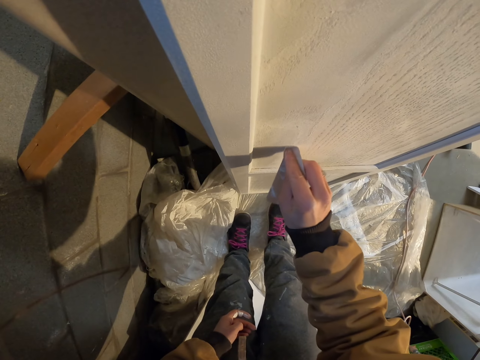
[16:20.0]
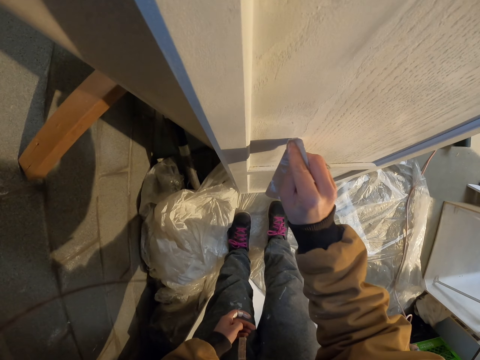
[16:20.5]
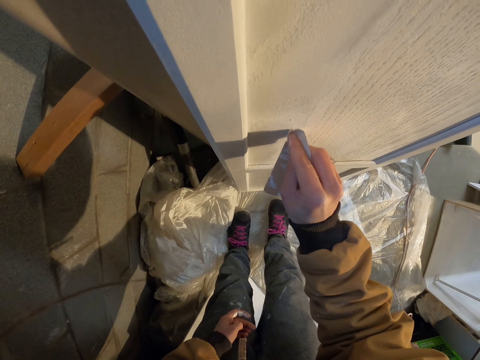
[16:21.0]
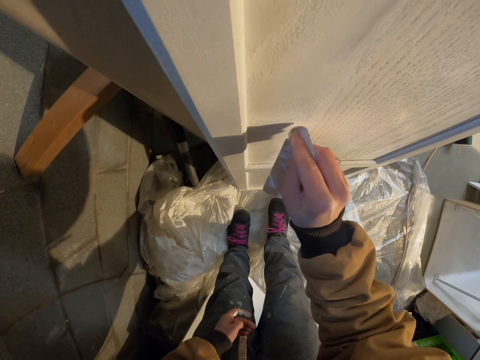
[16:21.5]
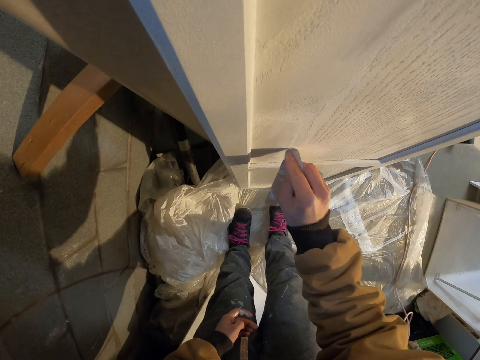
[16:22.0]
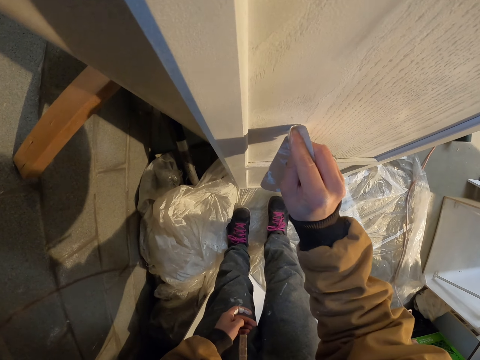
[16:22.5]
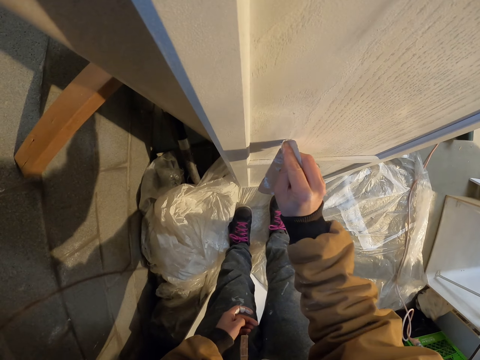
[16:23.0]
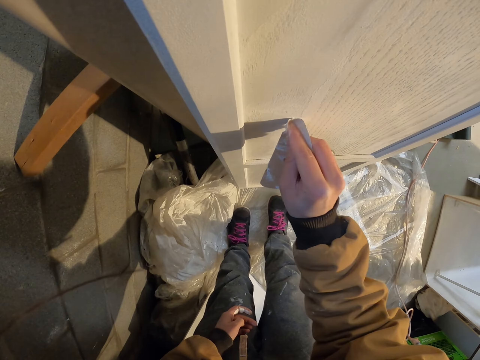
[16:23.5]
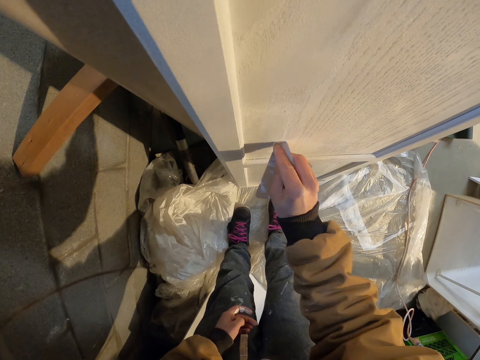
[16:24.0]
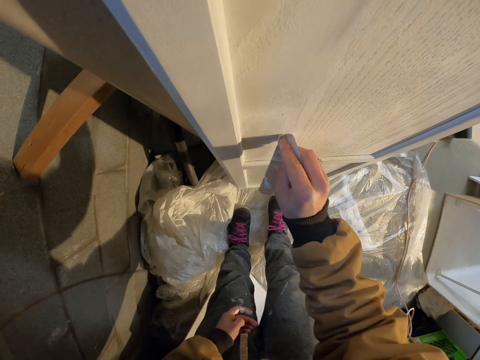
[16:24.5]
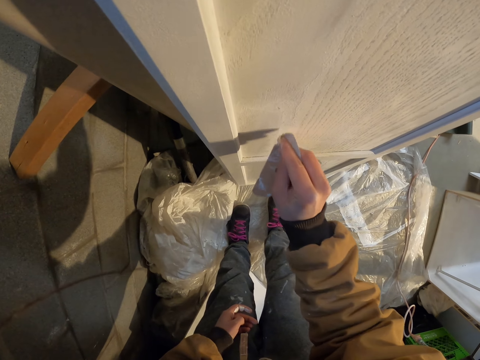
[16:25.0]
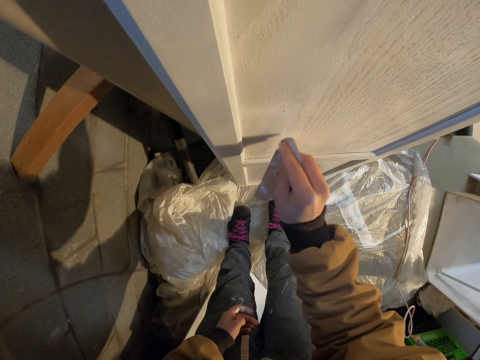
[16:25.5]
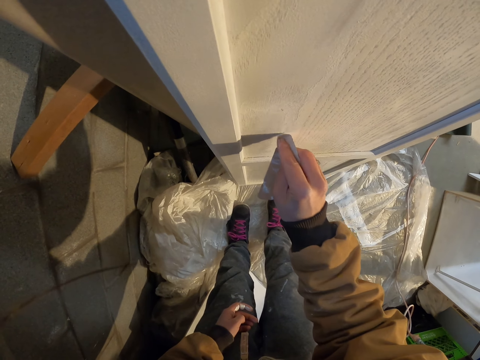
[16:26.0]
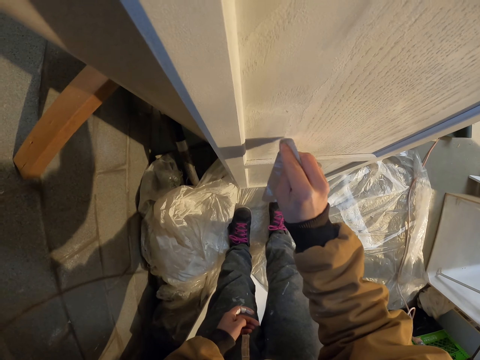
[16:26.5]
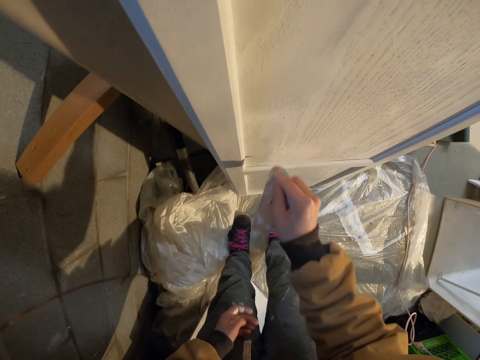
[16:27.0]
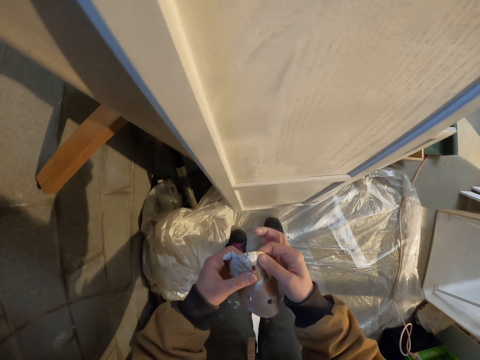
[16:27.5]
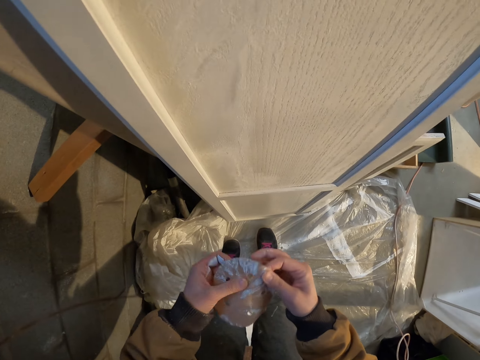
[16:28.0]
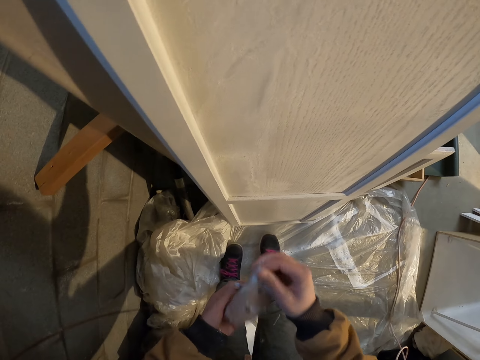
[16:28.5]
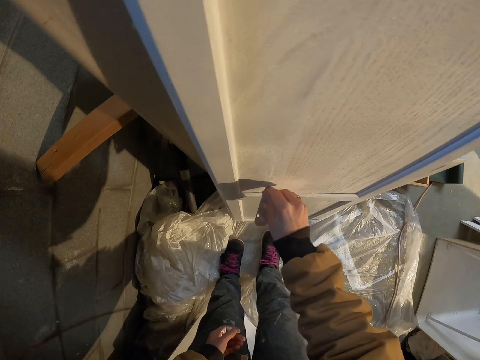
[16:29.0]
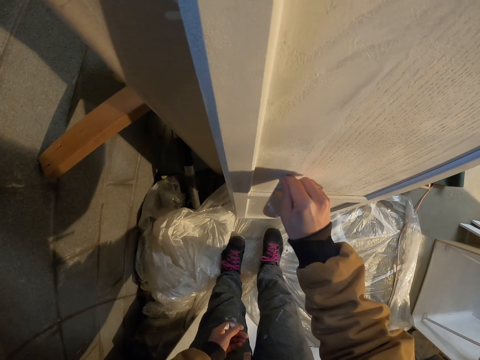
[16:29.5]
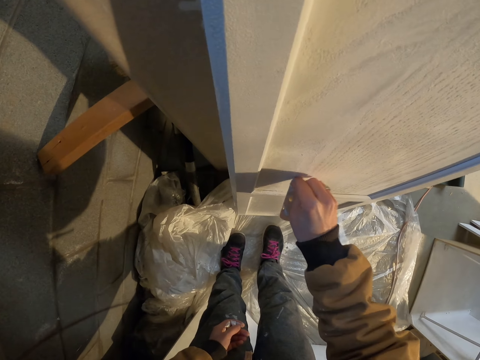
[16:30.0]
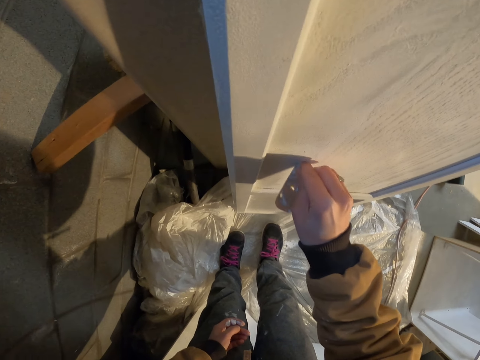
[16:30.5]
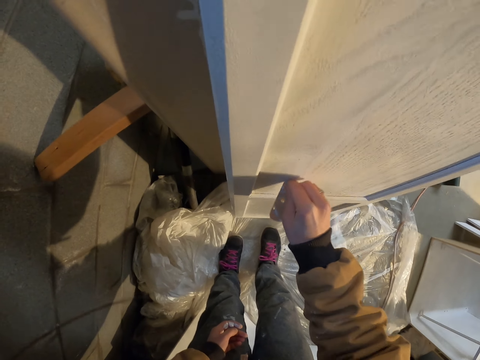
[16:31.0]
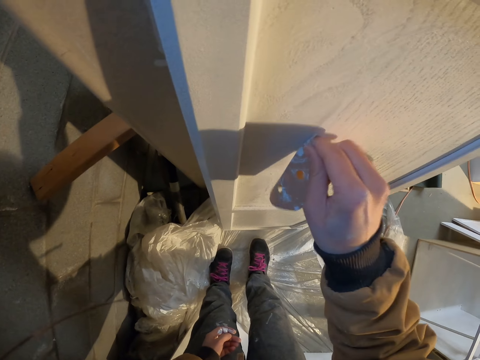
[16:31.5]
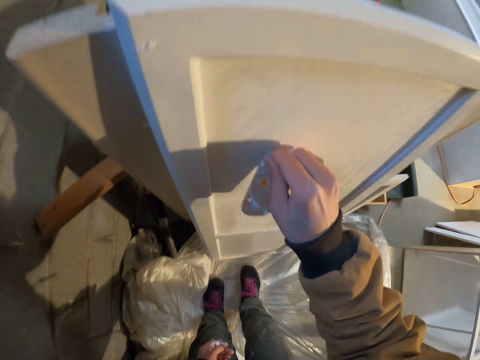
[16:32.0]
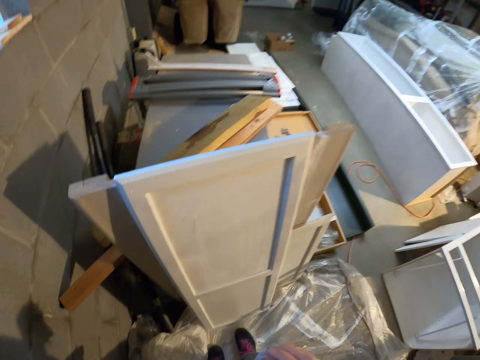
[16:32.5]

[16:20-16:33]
The camera wearer unfolds the paper. They adjust the paper. They fold the paper. They wipe the door with the paper.

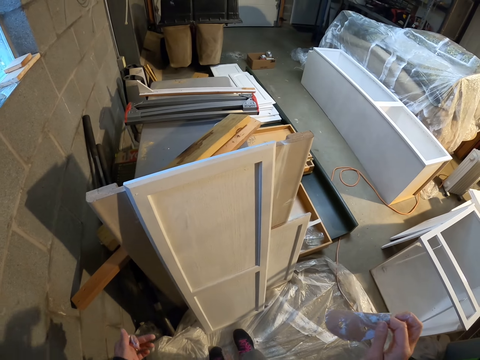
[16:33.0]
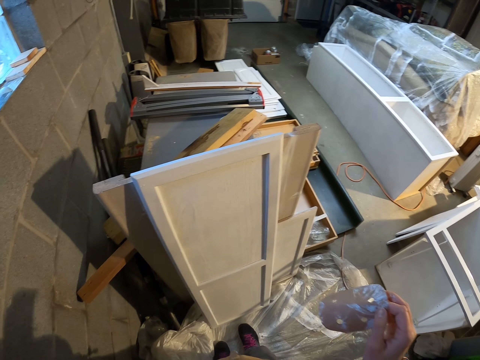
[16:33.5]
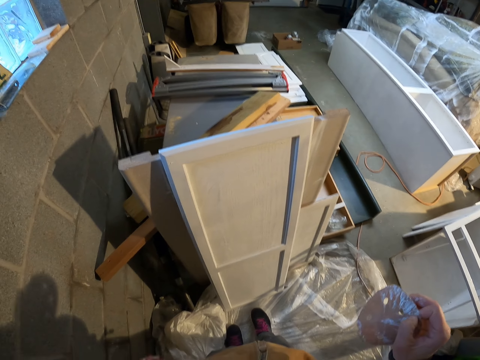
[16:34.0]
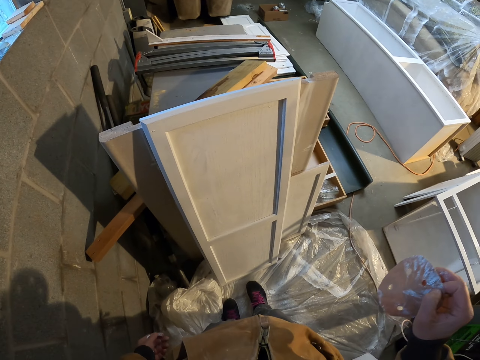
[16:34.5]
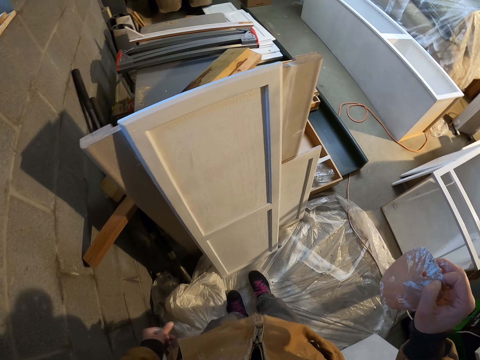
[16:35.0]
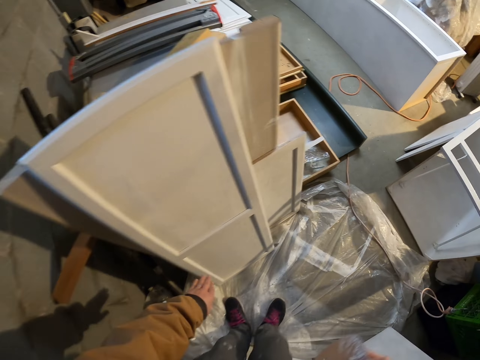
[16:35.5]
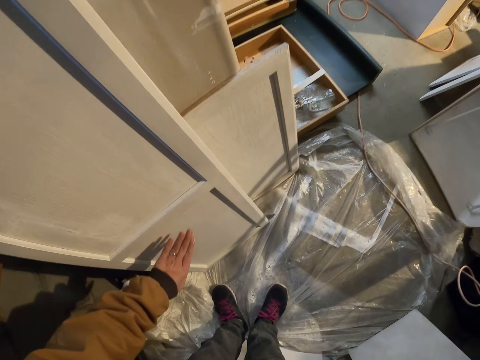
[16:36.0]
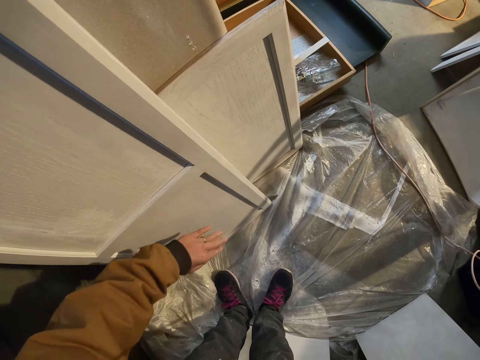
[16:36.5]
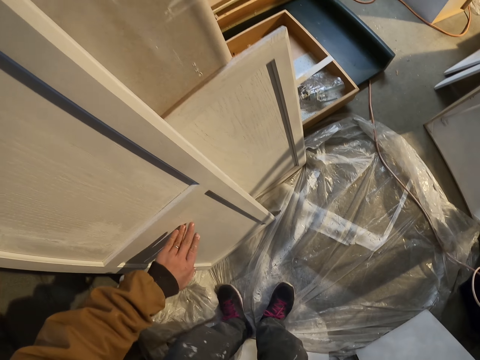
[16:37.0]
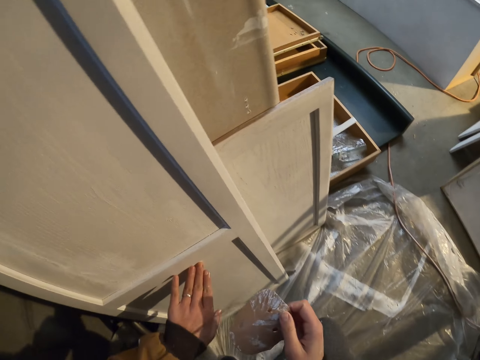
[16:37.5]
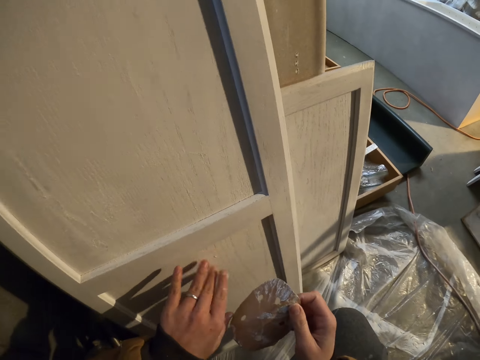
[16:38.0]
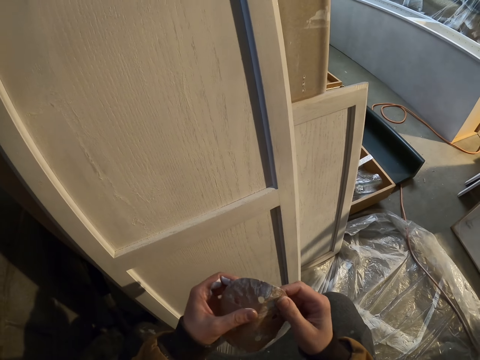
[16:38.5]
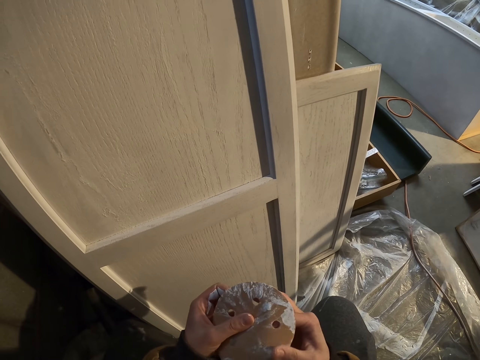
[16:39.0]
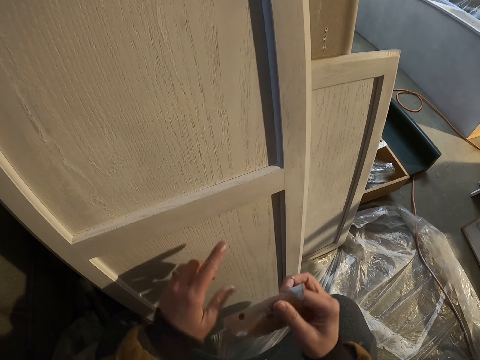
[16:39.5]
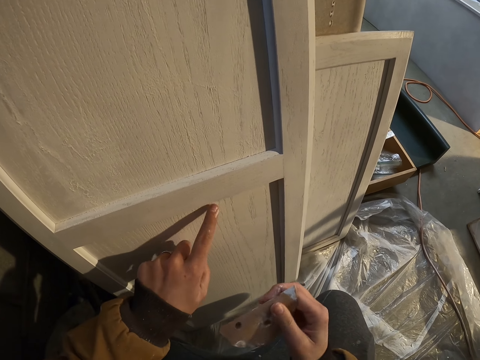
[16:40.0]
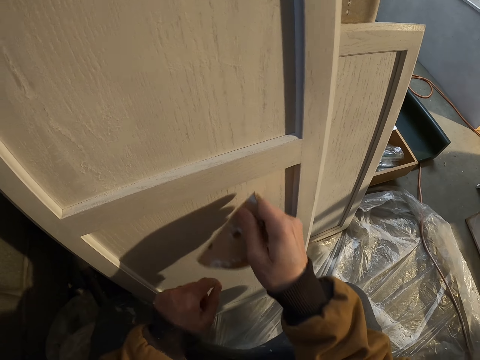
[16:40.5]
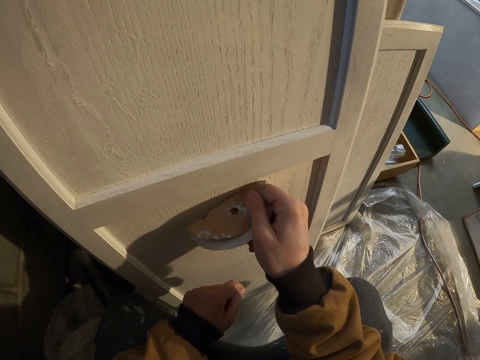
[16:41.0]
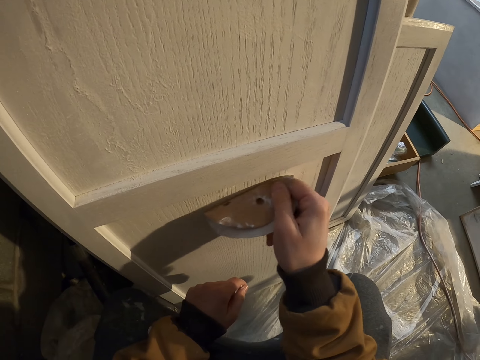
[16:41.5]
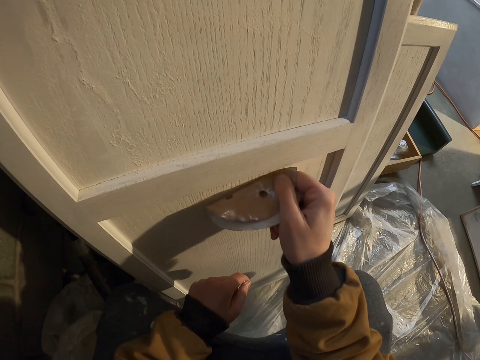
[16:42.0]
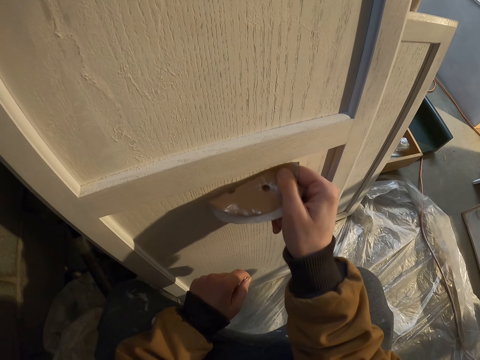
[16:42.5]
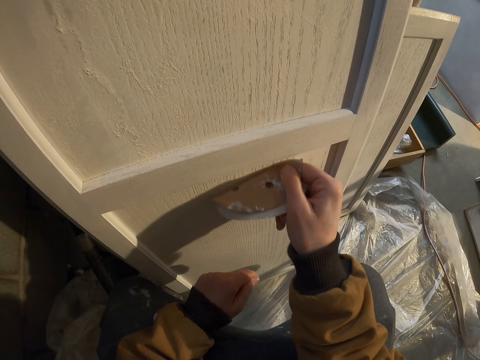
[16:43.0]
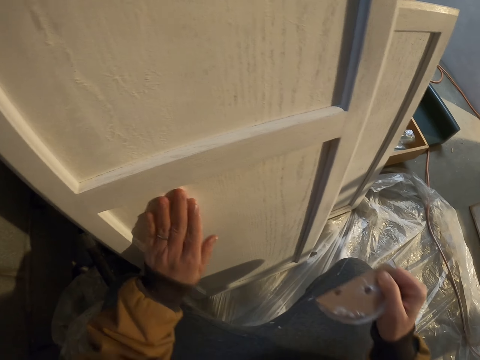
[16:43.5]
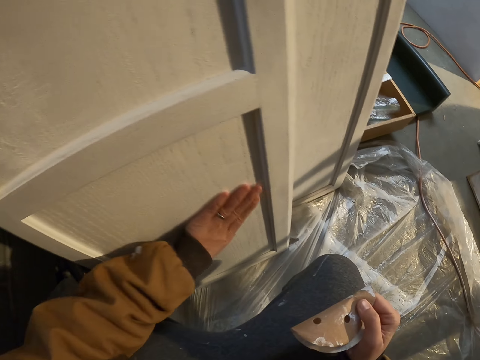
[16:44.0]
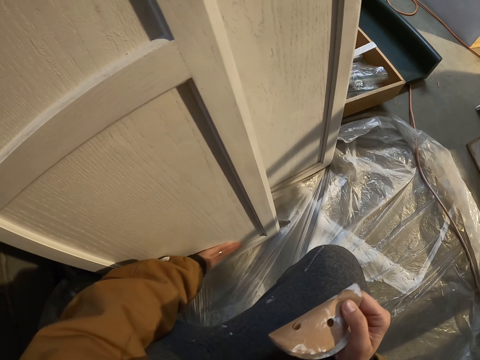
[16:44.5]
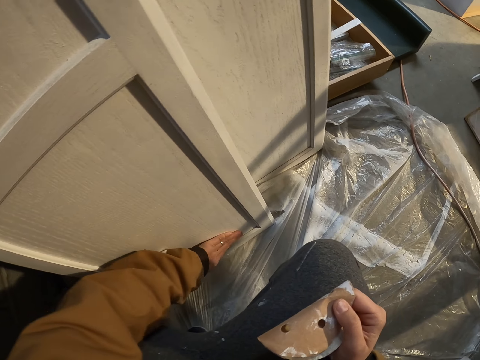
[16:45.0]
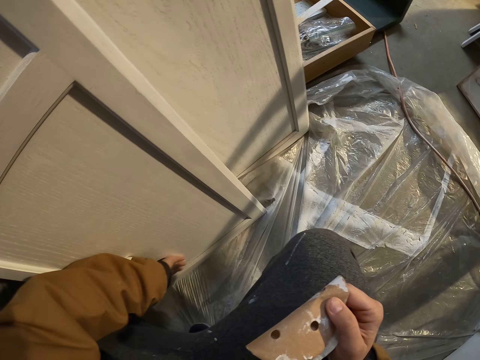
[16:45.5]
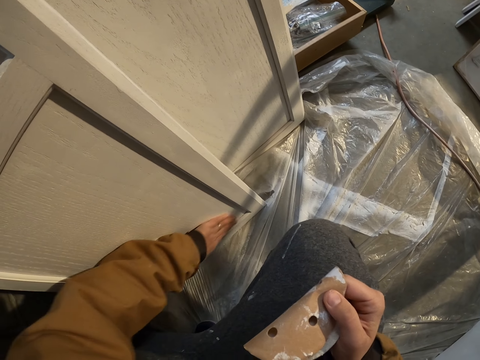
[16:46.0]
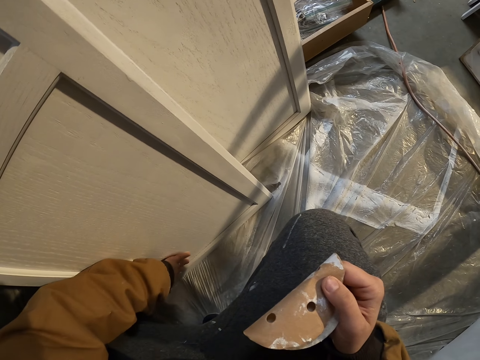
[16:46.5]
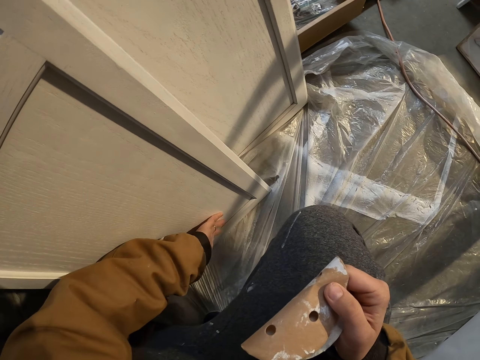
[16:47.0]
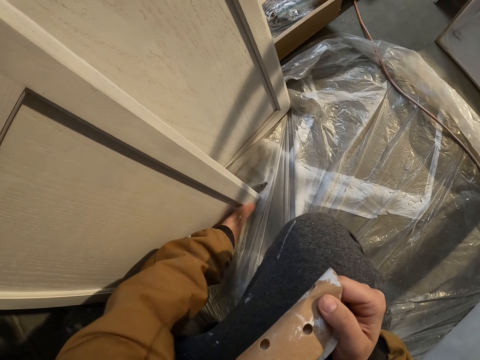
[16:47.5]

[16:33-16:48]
The camera wearer examines the paper. They adjust the paper. They wipe the door with a hand. They fold the paper and adjust the paper. They wipe the door with a finger. They wipe the door with the paper. They wipe the door with the hand.
